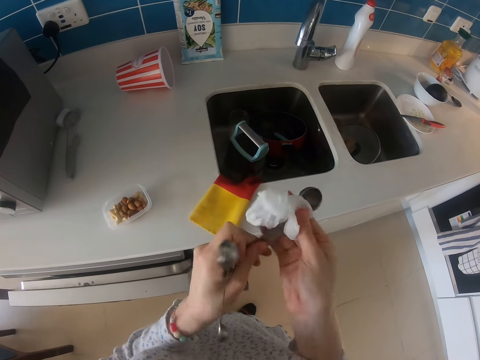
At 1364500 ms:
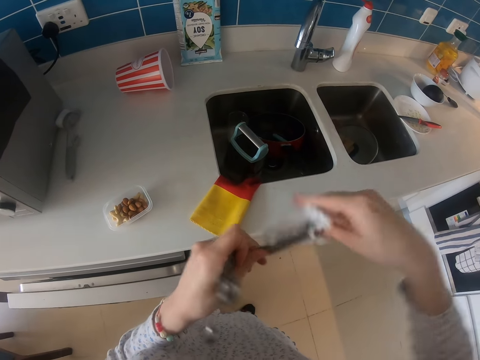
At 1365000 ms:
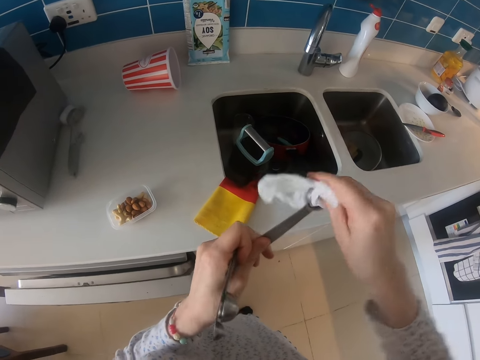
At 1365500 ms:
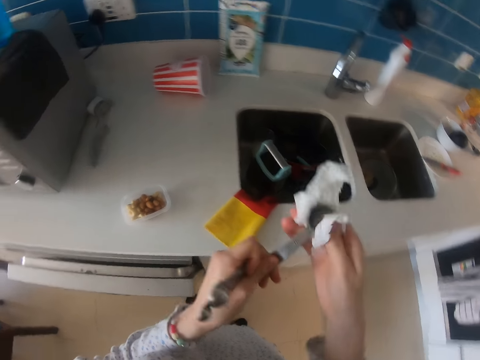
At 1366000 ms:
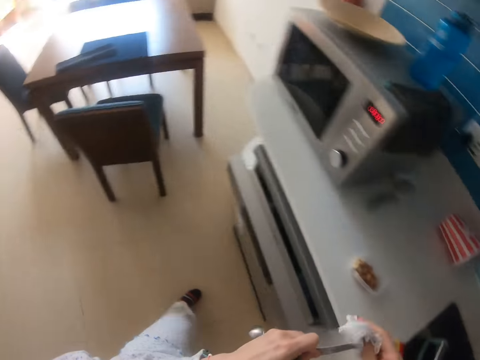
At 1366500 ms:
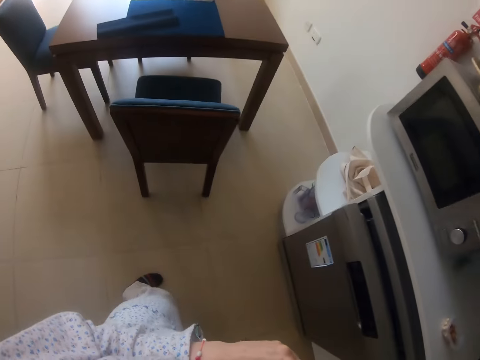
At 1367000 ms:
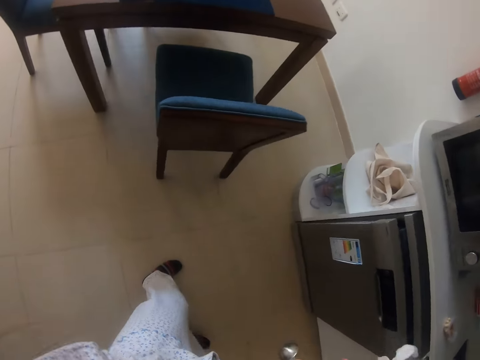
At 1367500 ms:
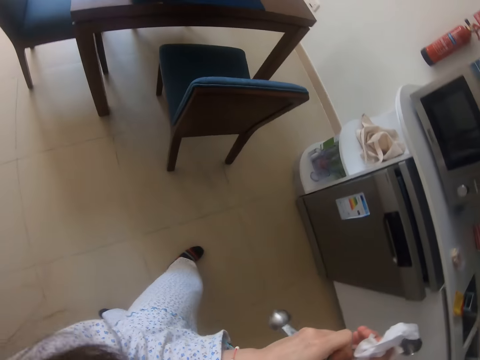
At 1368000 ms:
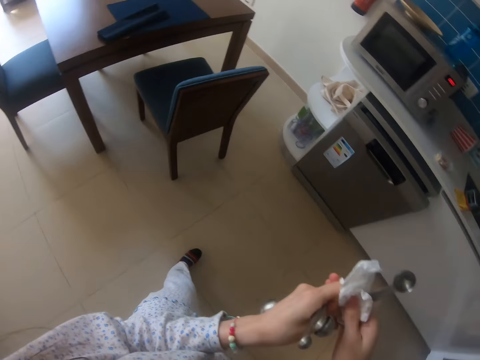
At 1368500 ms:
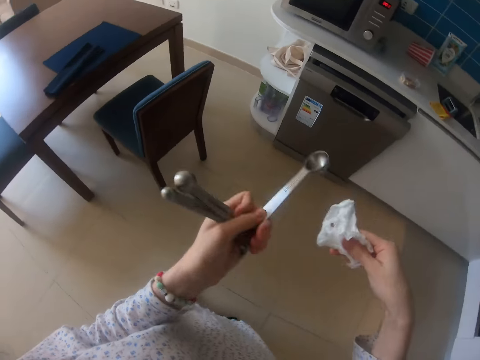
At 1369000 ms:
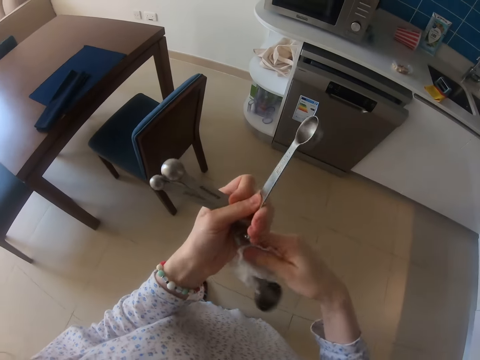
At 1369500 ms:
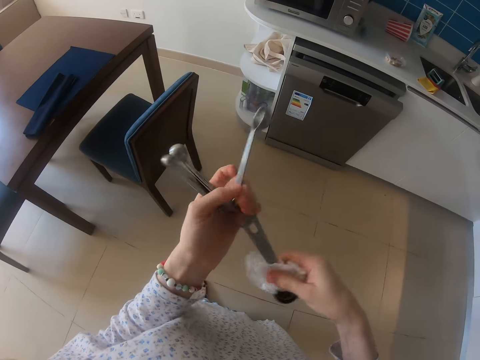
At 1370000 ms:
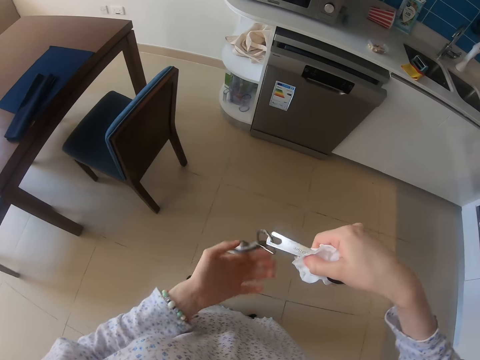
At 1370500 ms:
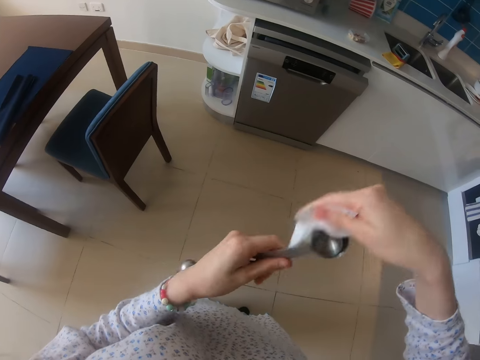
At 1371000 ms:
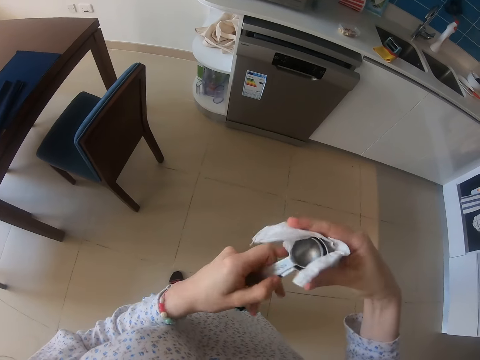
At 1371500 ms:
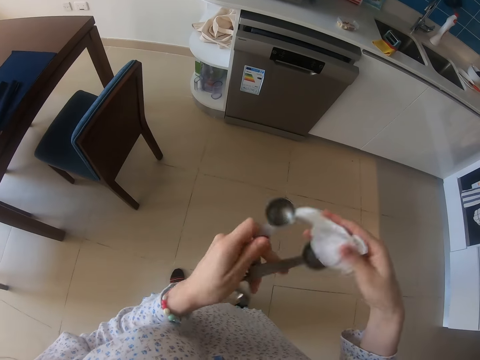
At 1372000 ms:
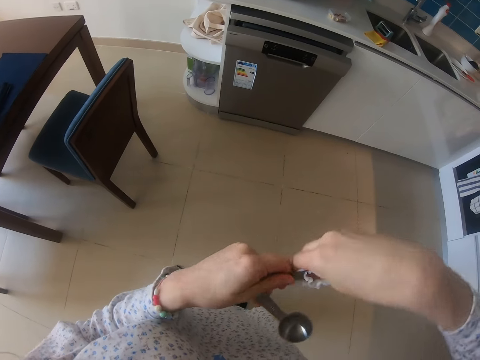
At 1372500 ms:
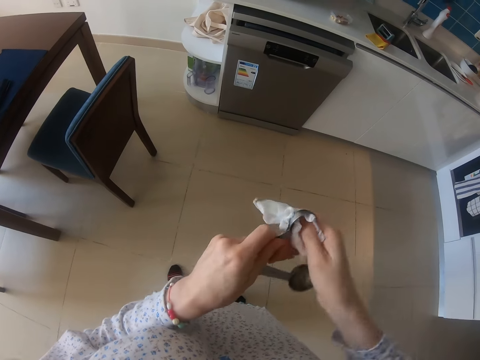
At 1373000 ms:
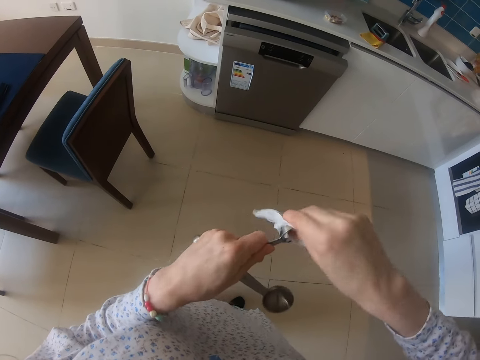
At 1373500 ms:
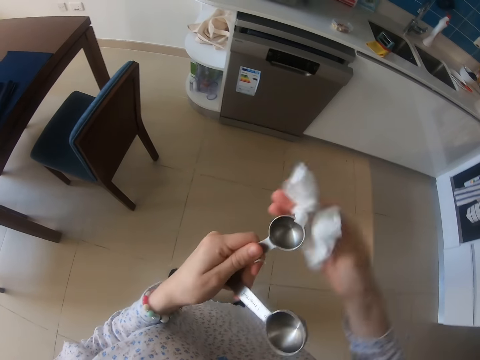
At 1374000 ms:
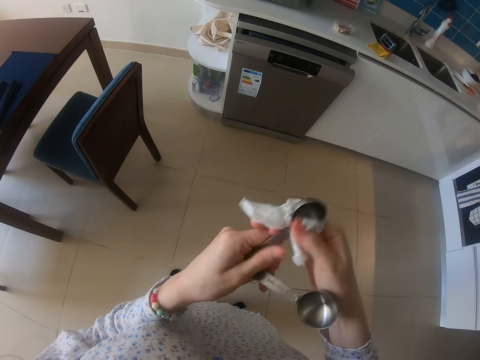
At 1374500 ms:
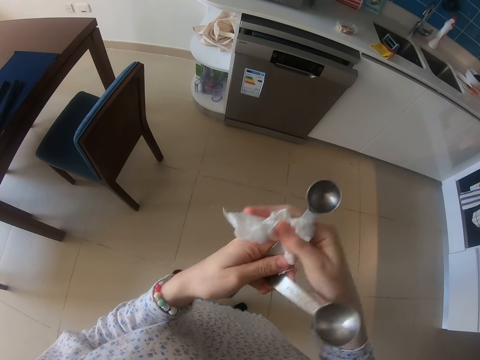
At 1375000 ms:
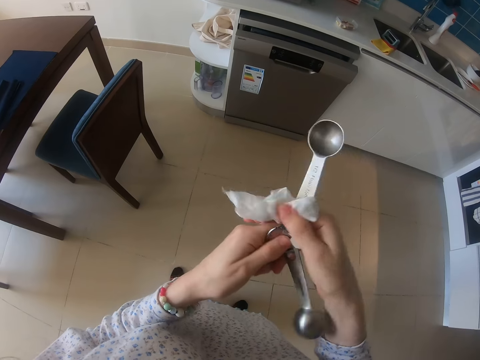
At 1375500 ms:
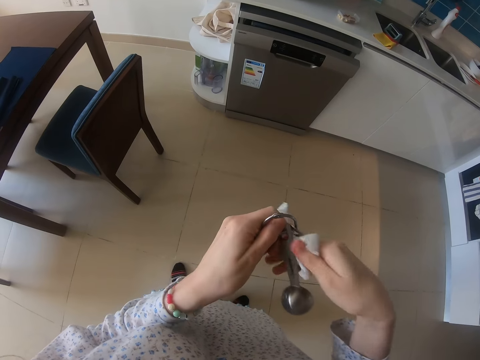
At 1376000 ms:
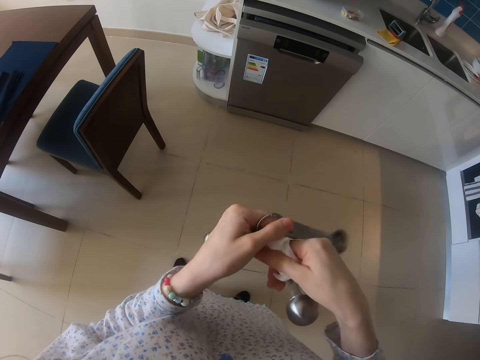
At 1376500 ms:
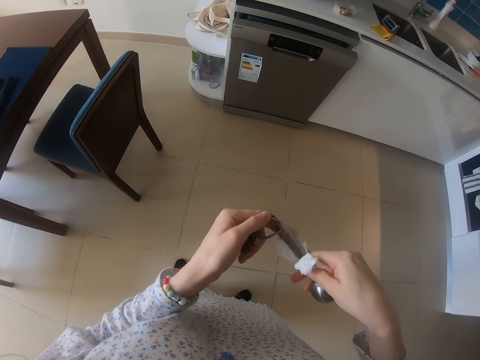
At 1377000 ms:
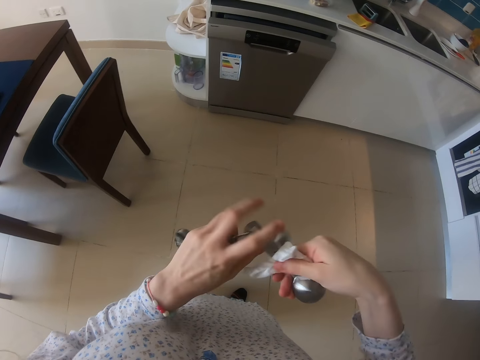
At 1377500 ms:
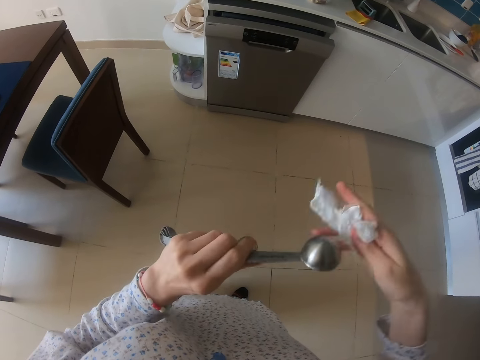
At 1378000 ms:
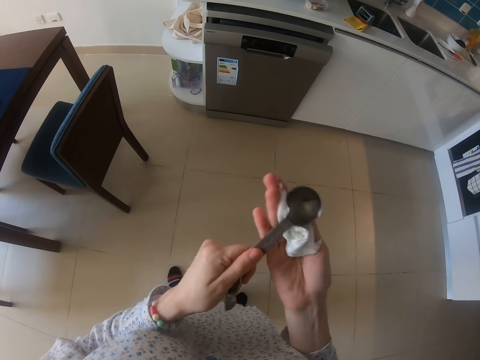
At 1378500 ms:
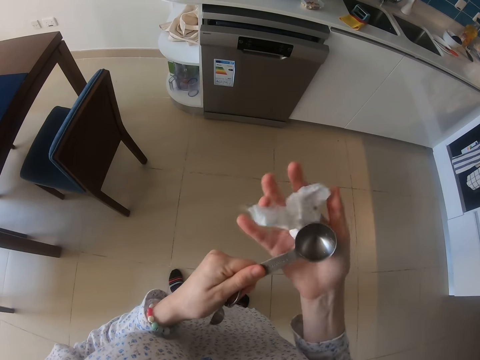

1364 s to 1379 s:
The camera wearer moves in the kitchen. They wipe the spoons.

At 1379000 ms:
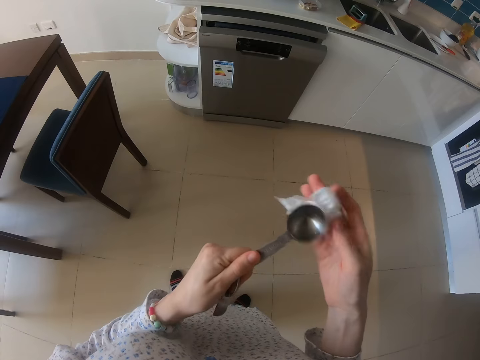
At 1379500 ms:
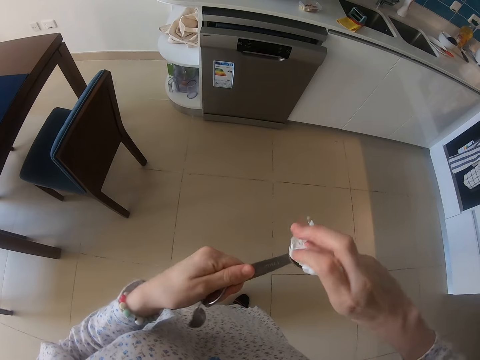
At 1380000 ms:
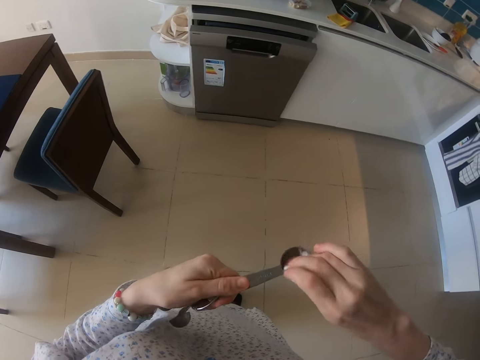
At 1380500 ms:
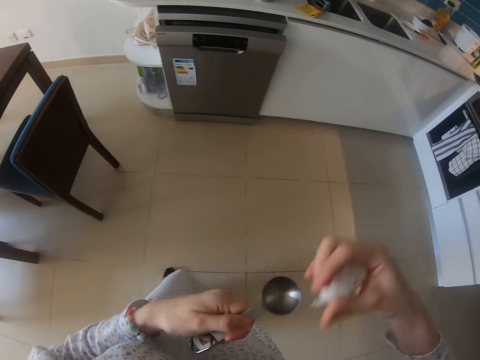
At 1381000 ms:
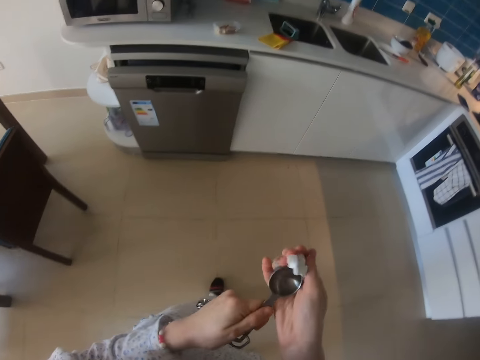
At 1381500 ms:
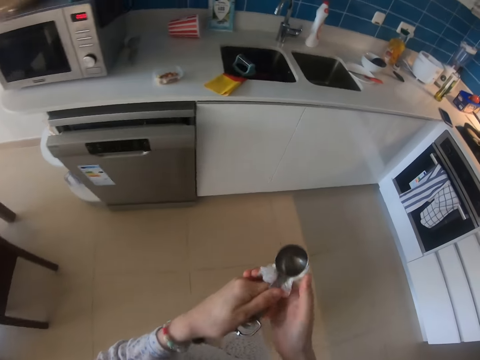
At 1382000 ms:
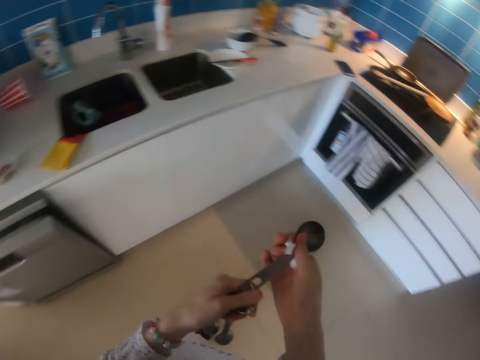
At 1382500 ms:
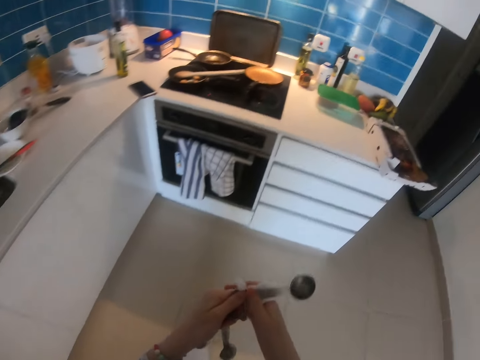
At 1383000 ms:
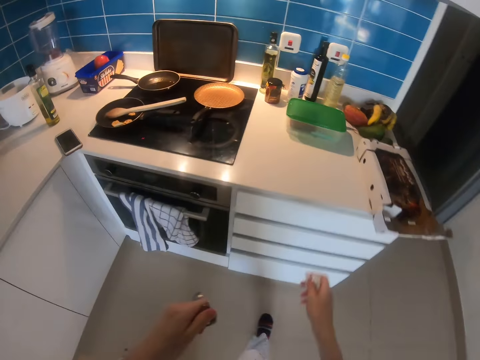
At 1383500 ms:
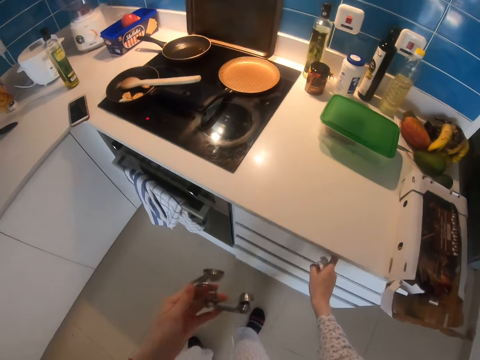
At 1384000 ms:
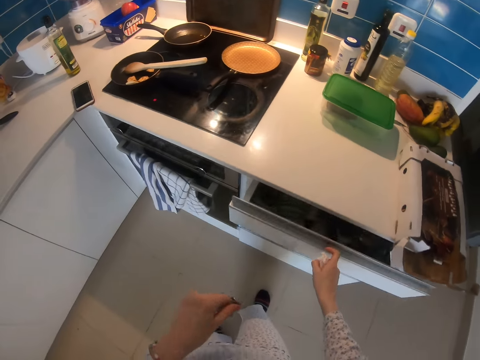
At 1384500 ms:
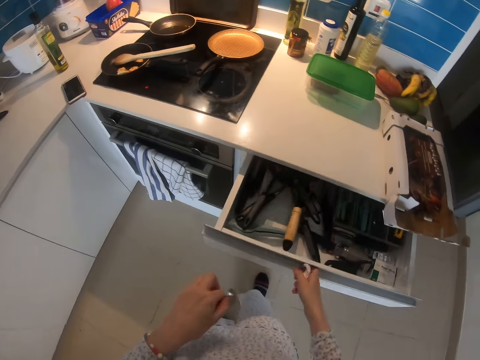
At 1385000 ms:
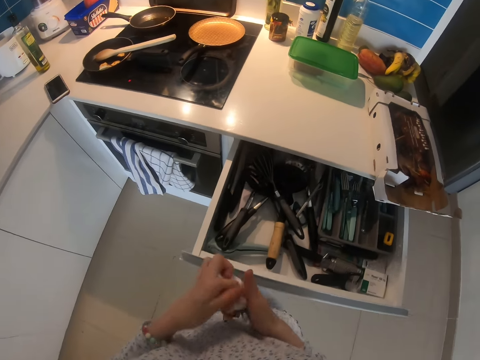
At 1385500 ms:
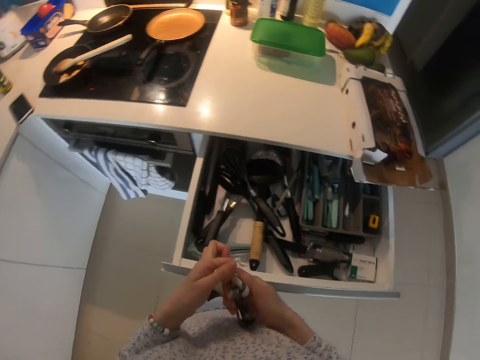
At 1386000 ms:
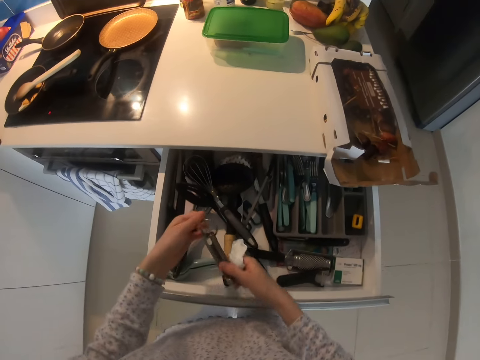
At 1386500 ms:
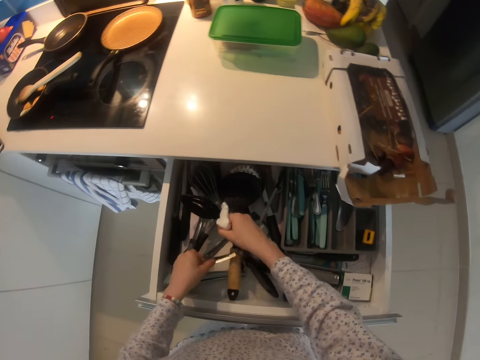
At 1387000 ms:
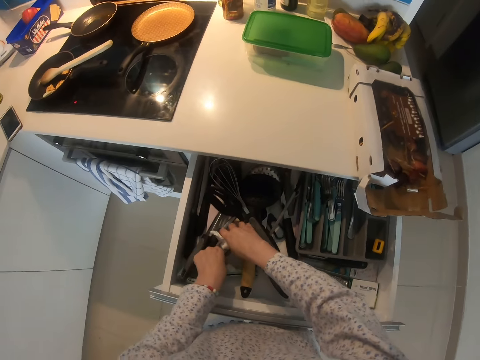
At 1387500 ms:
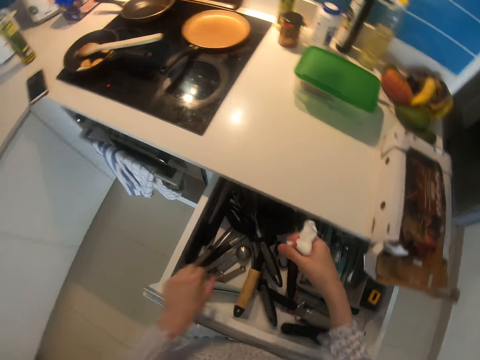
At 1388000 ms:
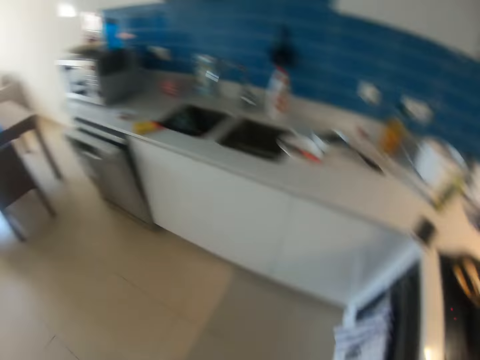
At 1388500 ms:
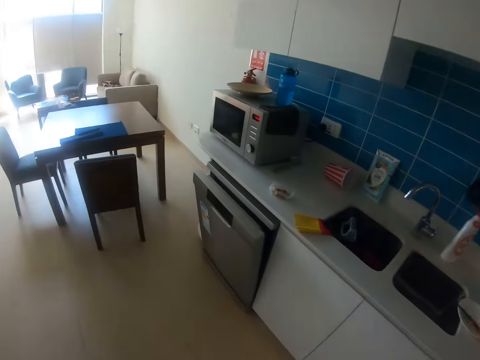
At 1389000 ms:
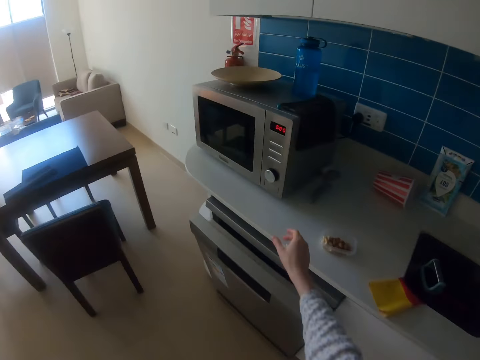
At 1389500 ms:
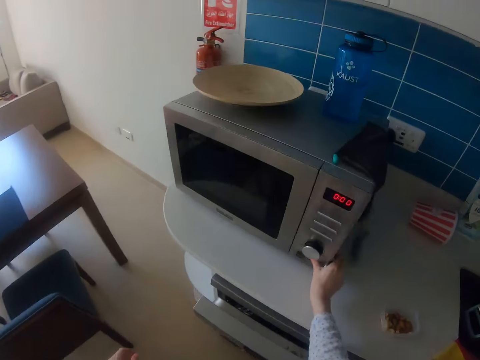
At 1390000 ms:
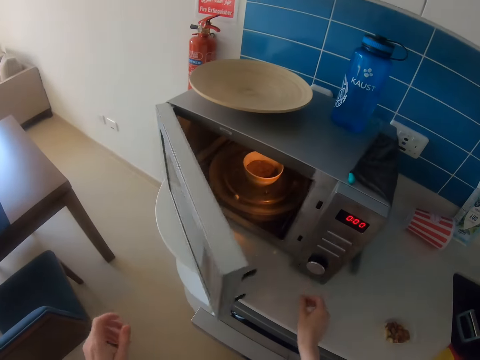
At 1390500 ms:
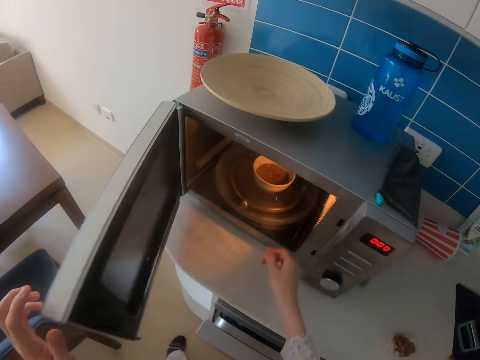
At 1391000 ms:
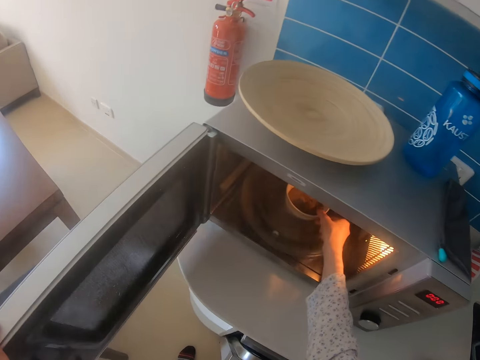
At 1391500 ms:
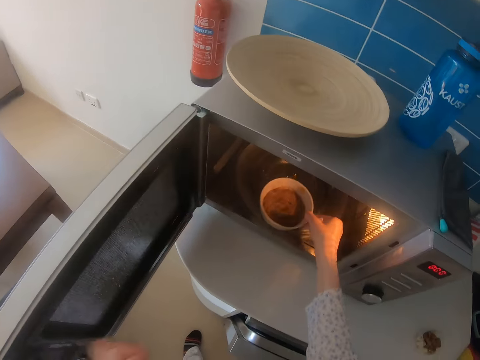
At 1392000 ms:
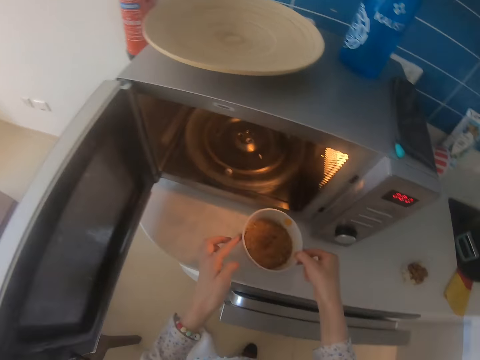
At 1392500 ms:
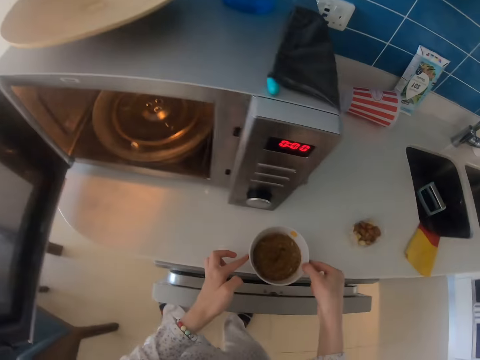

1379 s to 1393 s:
The camera wearer walks in the kitchen. They open the drawer. They put the spoons in the drawer. They walk in the kitchen. They open the microwave. They remove the food or bowl from the microwave.
